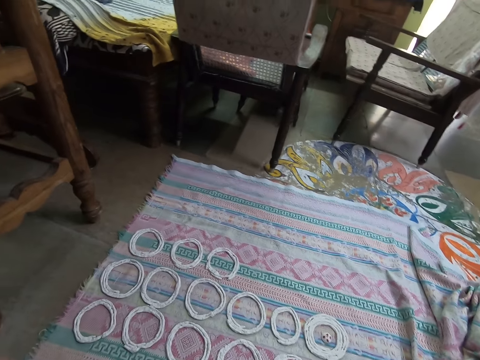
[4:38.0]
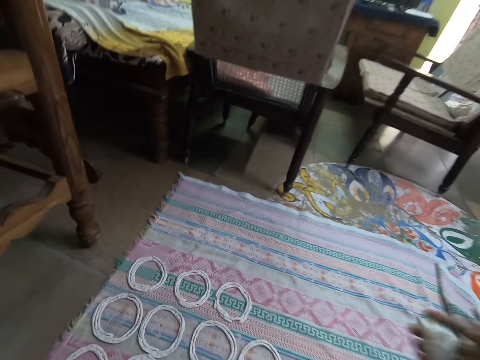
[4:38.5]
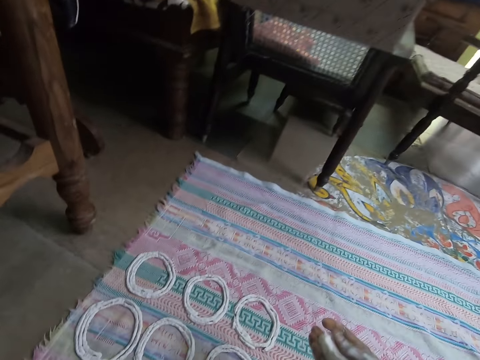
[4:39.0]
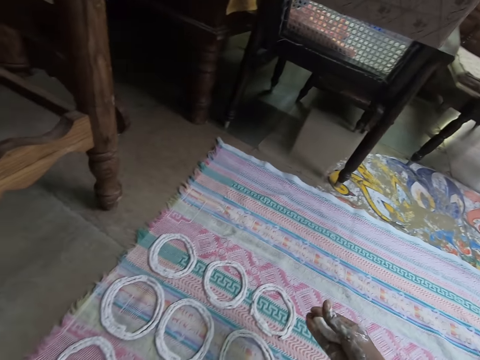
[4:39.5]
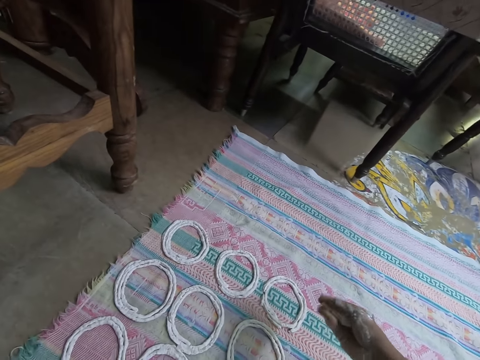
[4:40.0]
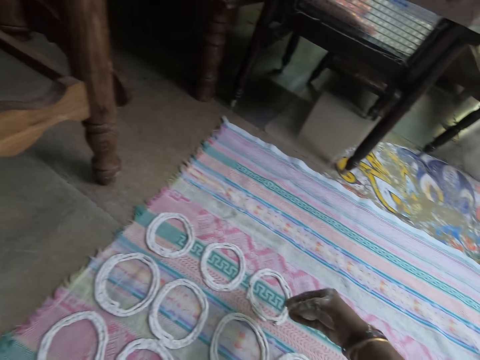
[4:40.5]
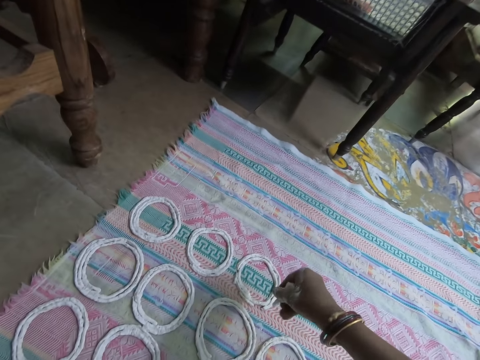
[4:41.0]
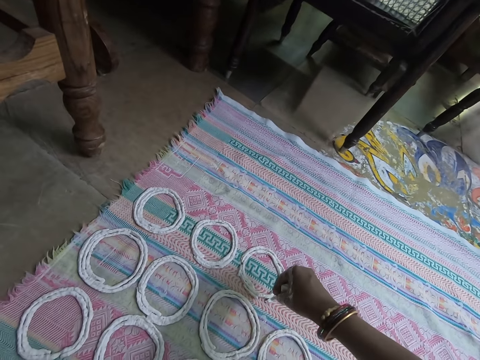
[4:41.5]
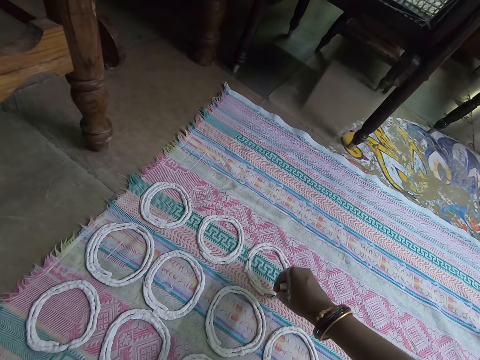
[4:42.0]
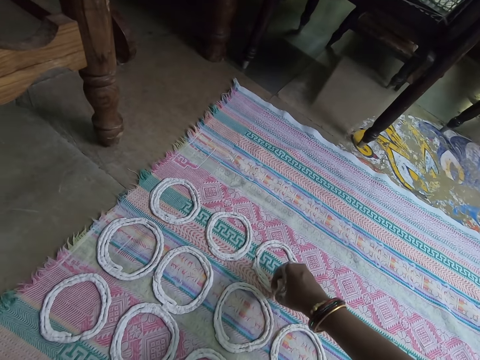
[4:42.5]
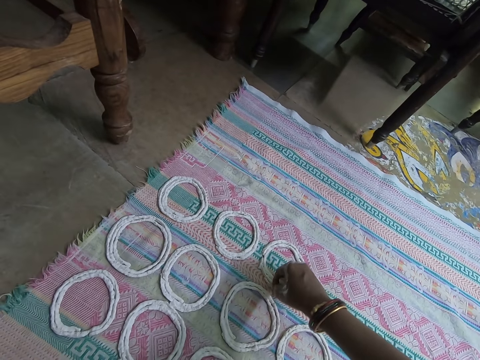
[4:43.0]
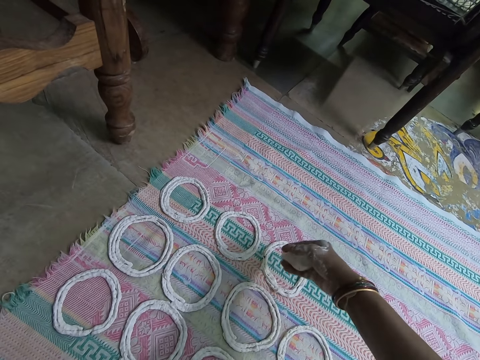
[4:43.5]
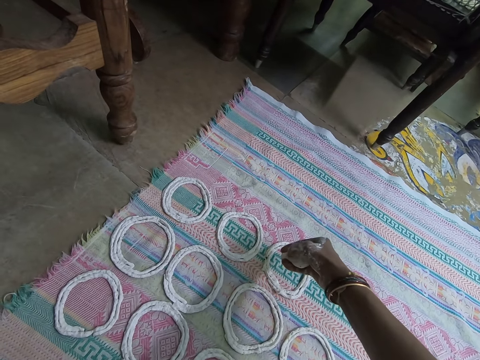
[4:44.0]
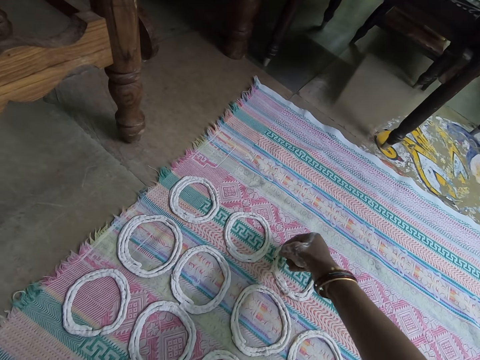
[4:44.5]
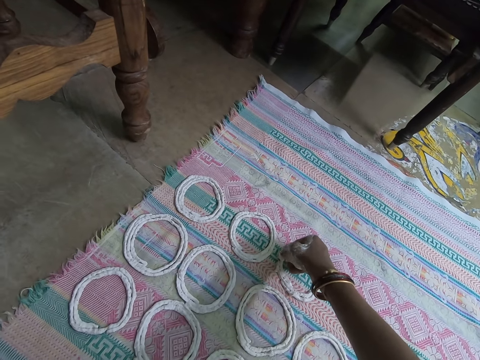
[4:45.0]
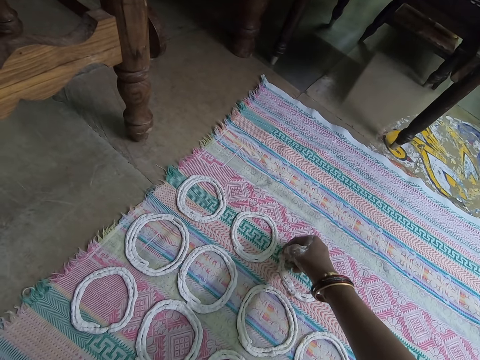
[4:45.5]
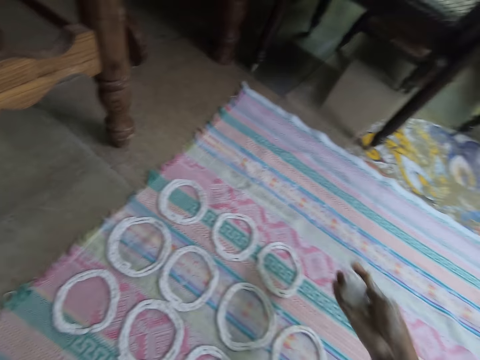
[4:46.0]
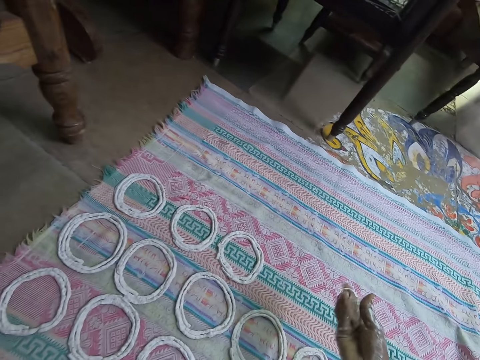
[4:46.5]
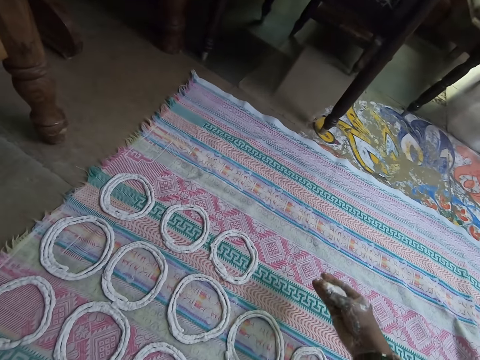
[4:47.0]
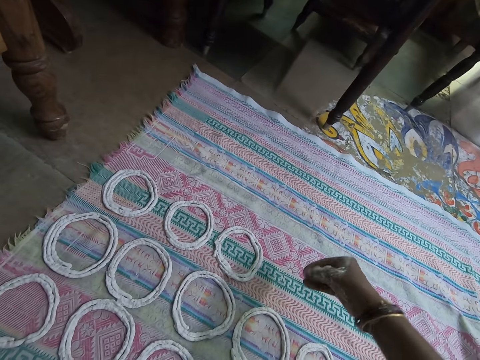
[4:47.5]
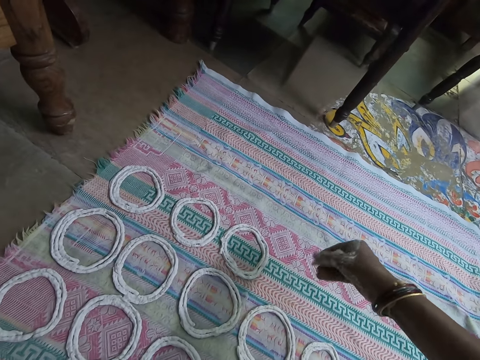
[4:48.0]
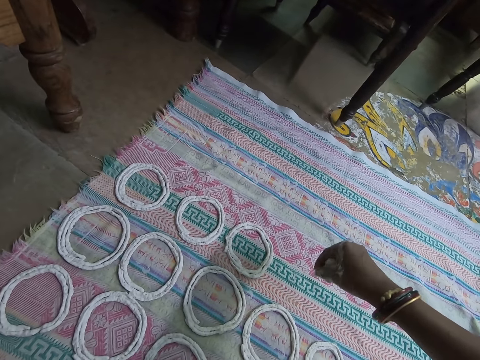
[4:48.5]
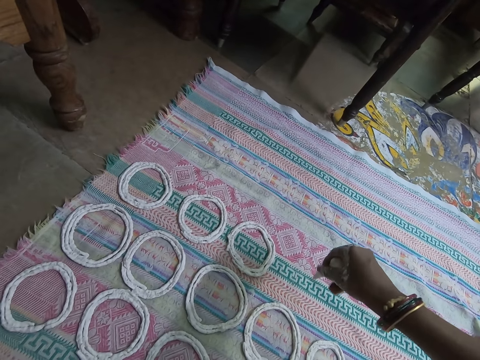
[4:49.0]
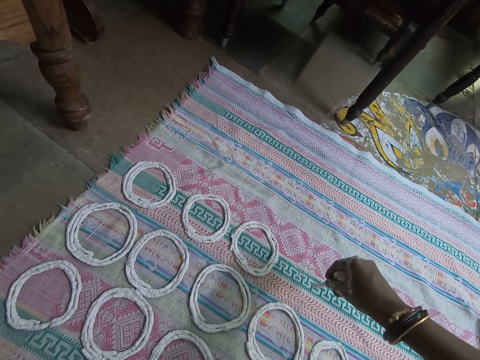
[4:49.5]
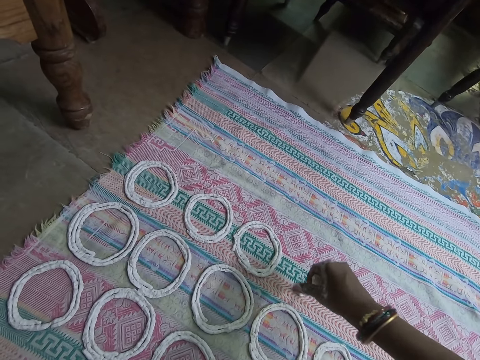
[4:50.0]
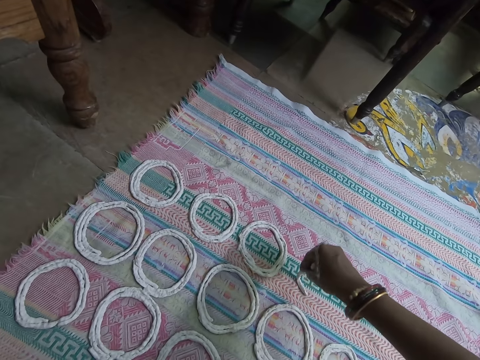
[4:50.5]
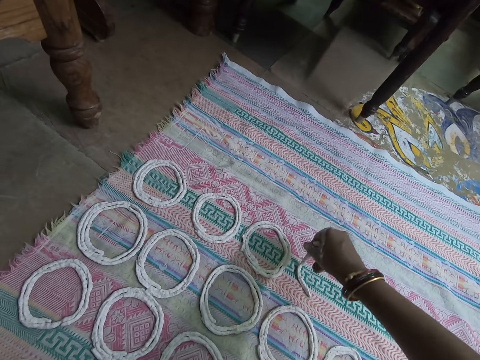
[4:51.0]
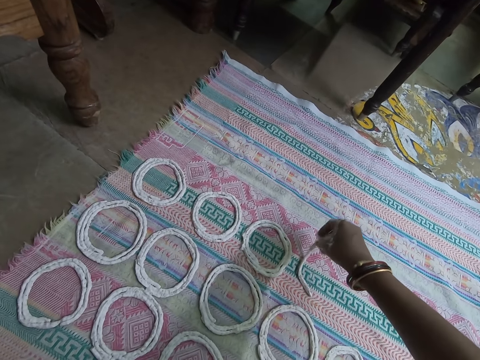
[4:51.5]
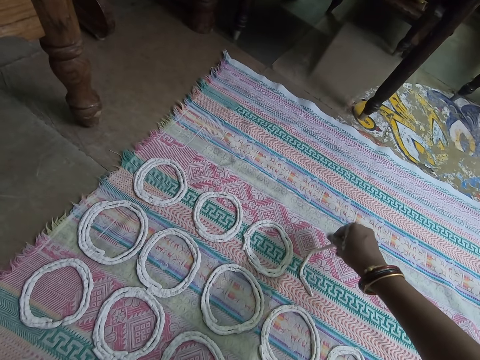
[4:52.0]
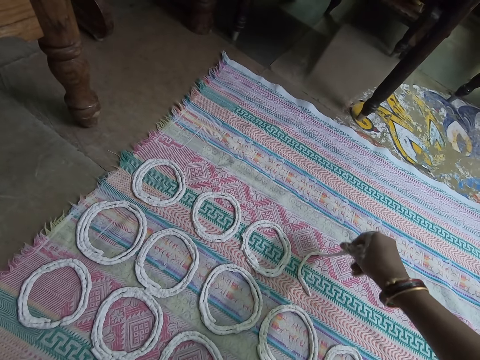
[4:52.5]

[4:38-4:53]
The camera wearer moves around. She twists something. She deposits something on a piece of cloth. She adjusts the dough in her right hand. She rolls the dough in her right hand on the cloth.

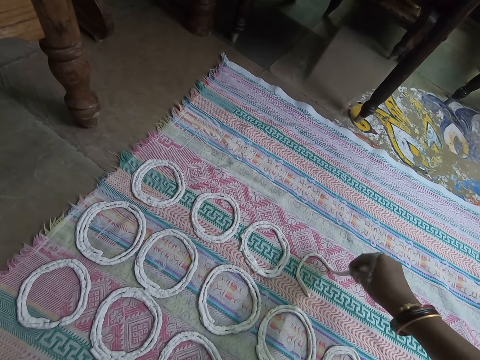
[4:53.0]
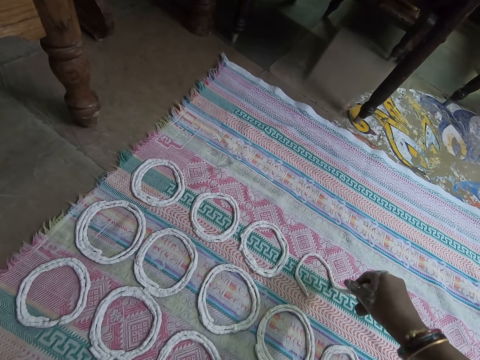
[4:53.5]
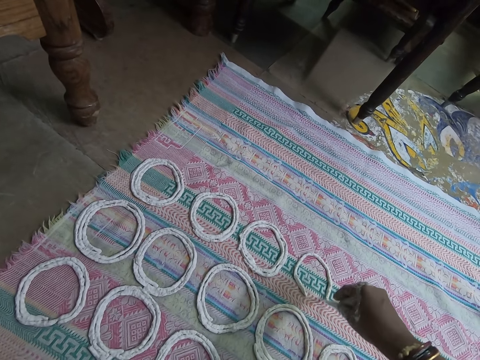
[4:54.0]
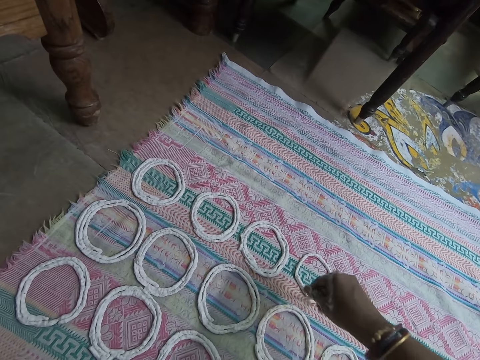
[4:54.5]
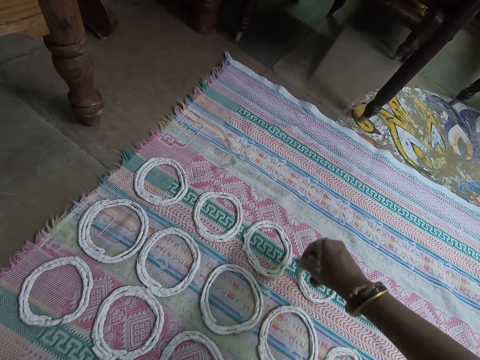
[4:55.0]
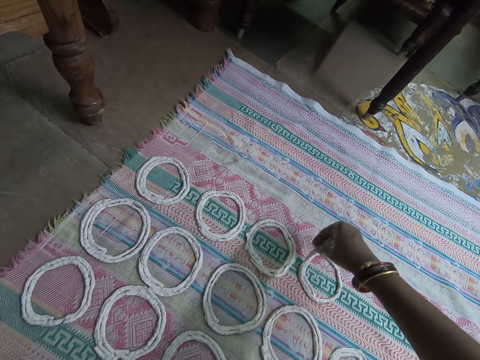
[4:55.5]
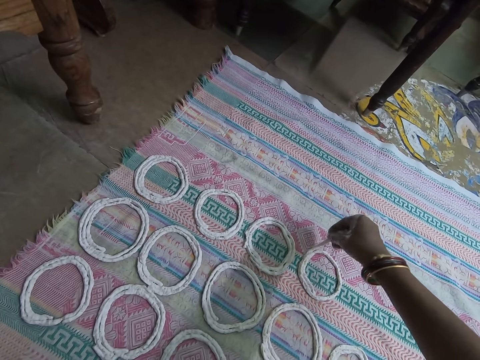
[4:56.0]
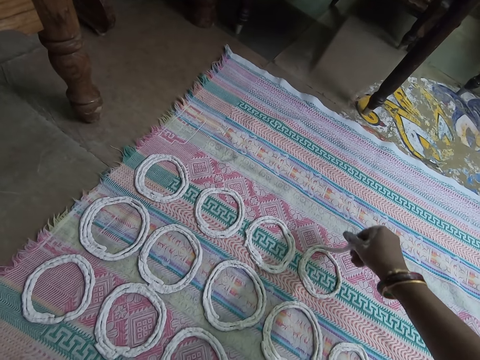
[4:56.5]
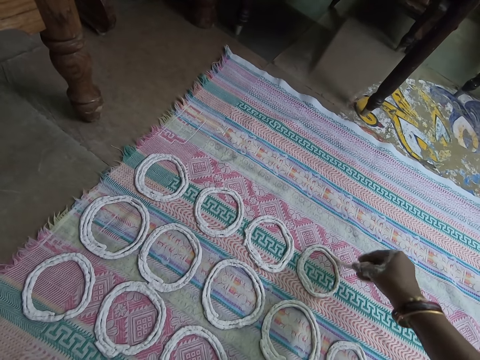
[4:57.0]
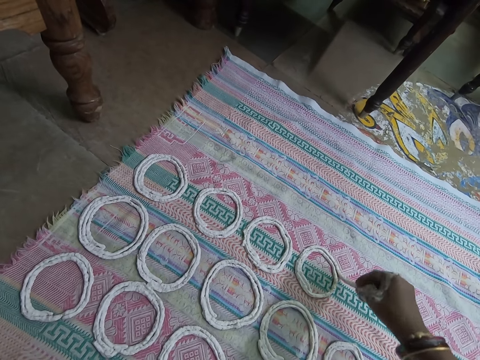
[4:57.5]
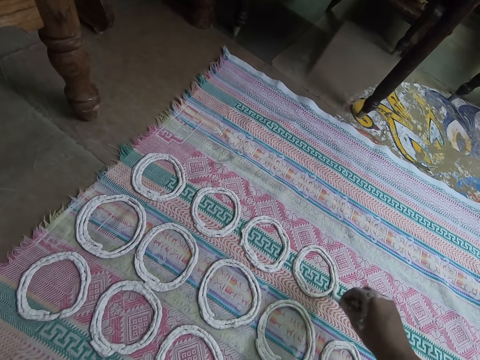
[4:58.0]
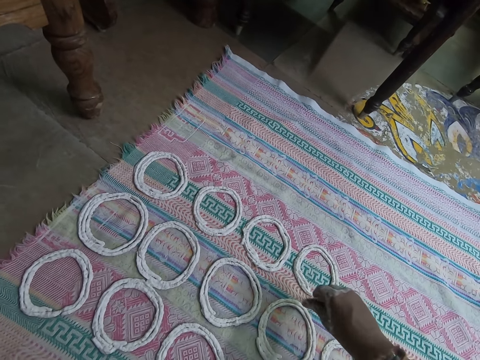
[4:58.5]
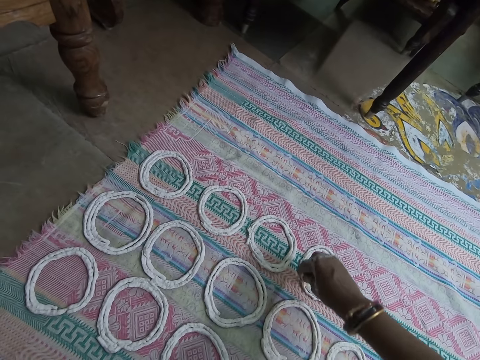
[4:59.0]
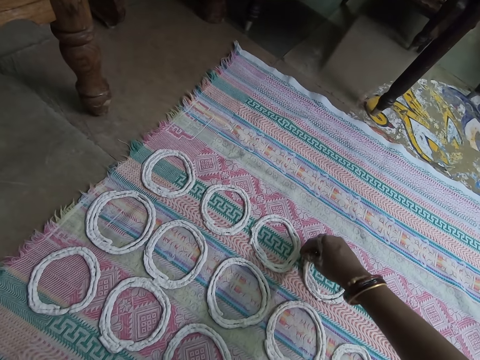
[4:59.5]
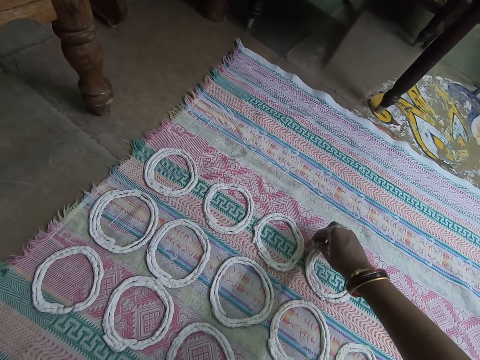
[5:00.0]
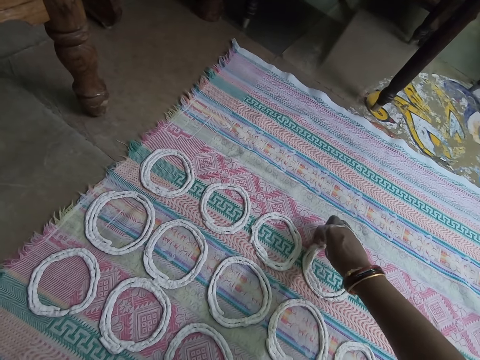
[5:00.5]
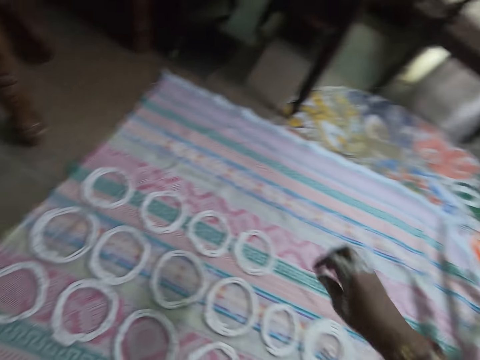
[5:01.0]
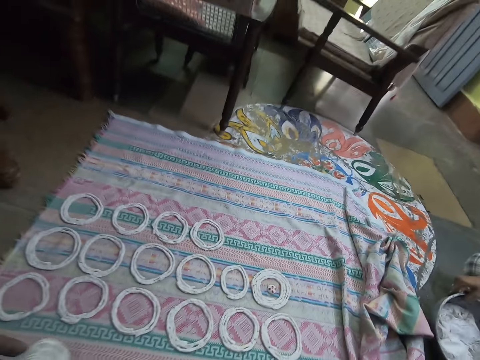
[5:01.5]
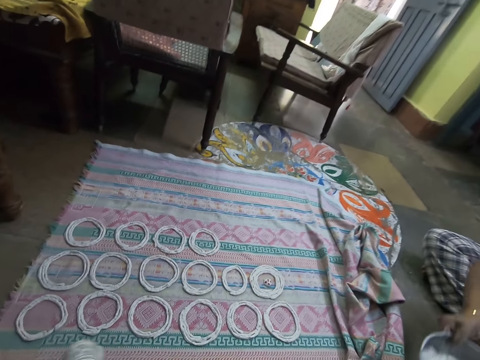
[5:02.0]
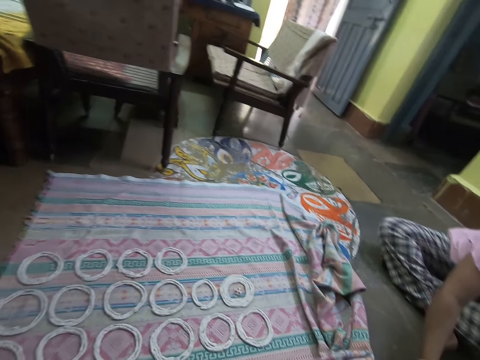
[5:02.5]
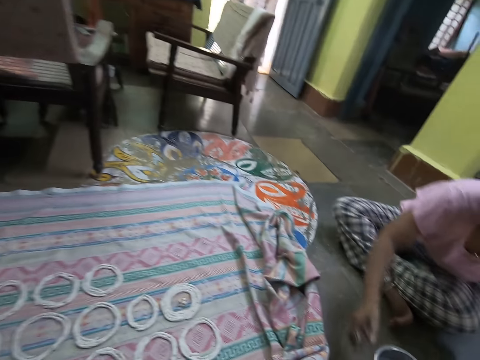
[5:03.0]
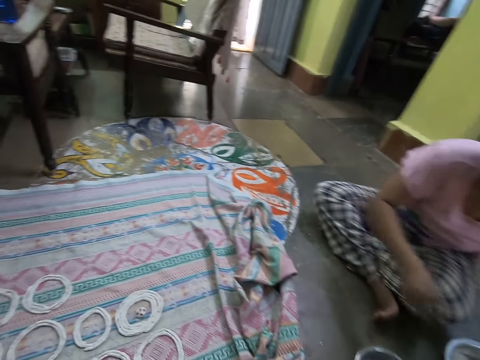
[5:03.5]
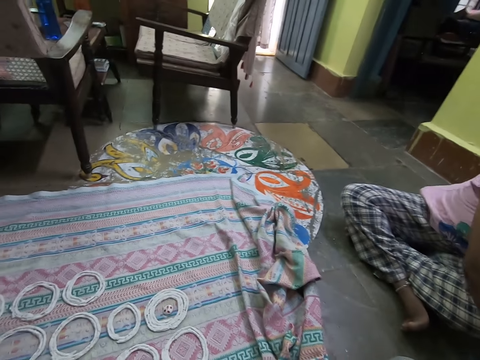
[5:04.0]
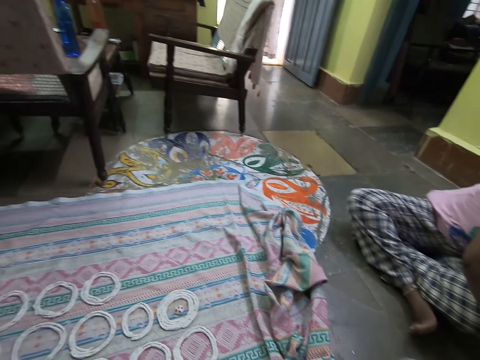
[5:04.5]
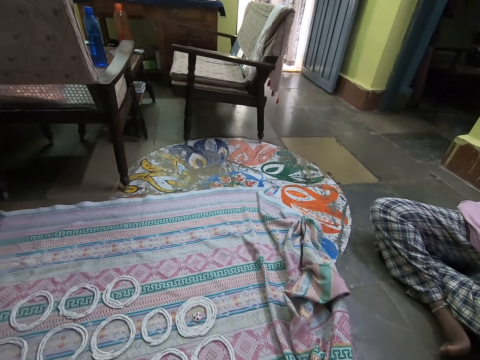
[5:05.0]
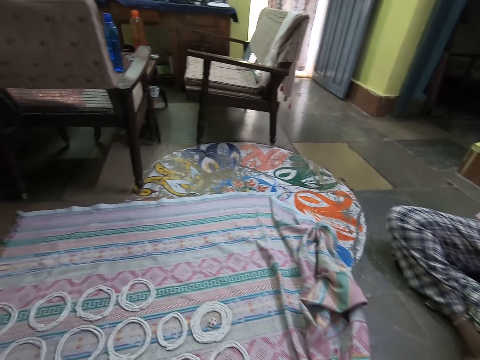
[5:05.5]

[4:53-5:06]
The camera wearer turns around the room. The woman adjusts a bowl of dough on the ground and places the bowl of dough near the camera wearer.
